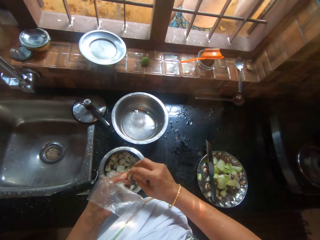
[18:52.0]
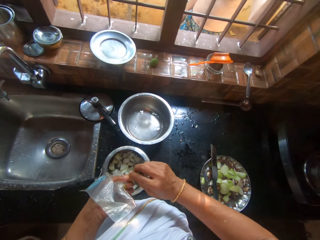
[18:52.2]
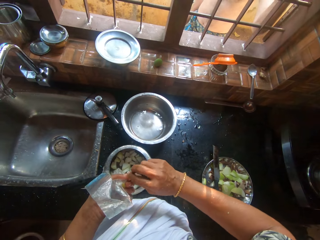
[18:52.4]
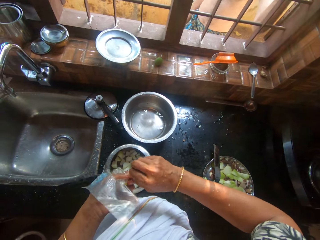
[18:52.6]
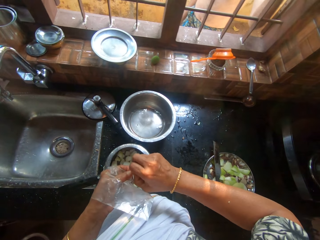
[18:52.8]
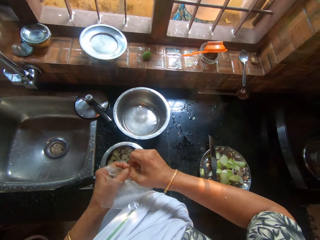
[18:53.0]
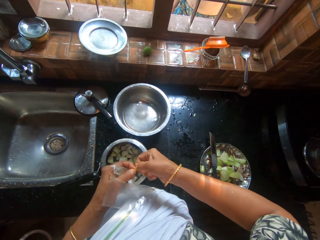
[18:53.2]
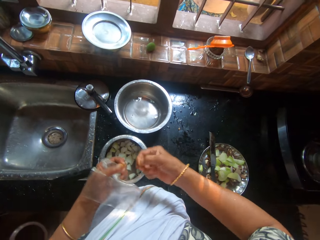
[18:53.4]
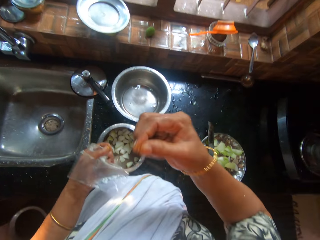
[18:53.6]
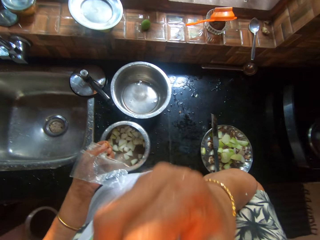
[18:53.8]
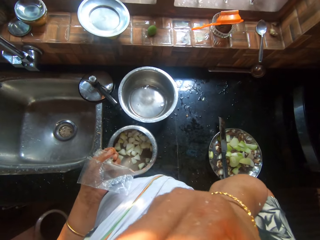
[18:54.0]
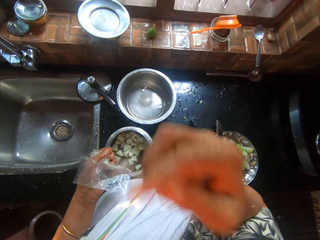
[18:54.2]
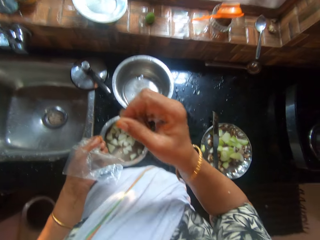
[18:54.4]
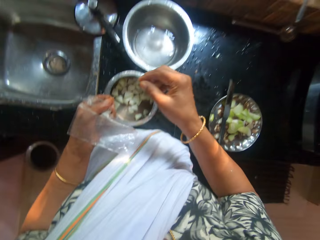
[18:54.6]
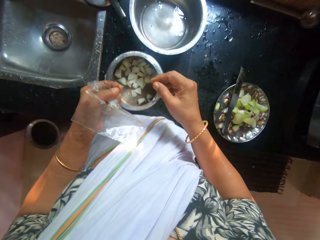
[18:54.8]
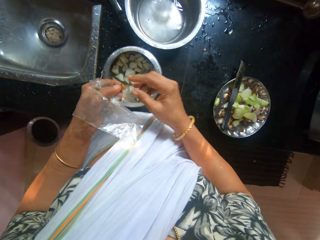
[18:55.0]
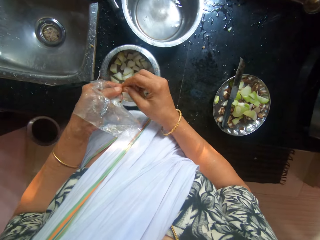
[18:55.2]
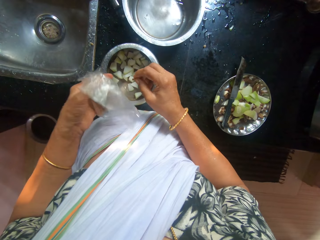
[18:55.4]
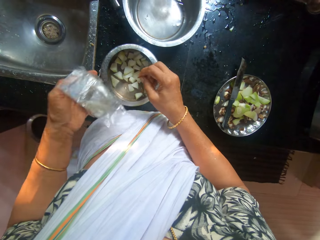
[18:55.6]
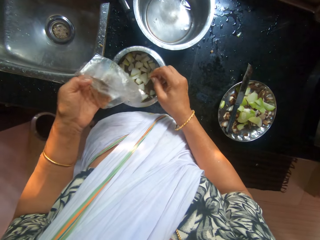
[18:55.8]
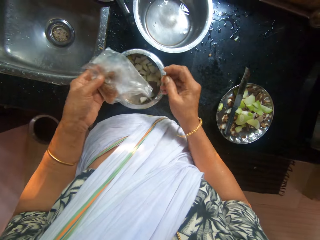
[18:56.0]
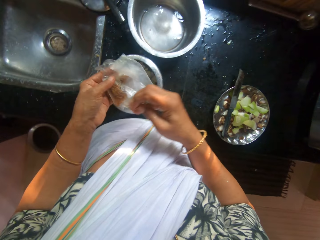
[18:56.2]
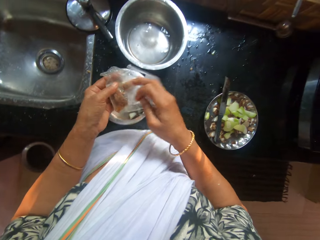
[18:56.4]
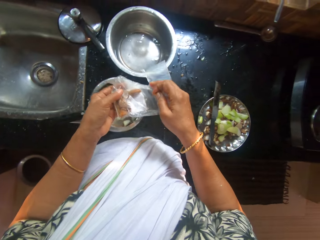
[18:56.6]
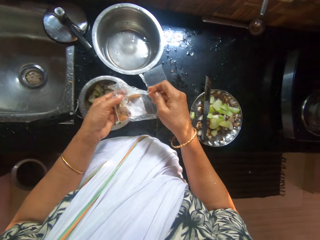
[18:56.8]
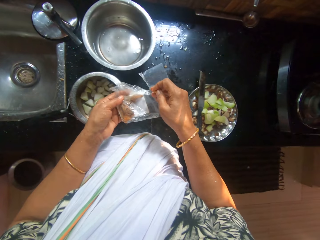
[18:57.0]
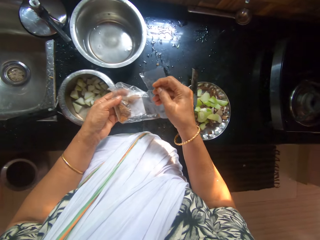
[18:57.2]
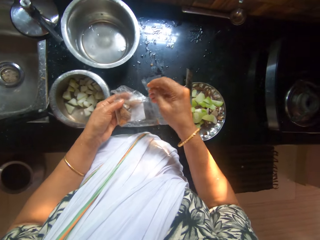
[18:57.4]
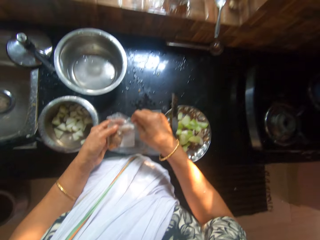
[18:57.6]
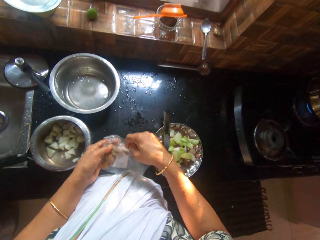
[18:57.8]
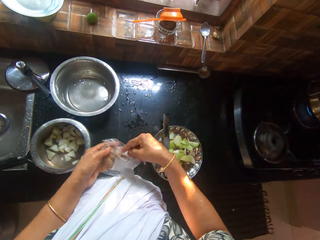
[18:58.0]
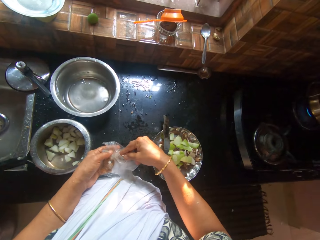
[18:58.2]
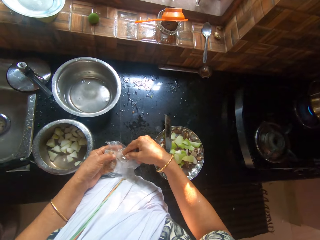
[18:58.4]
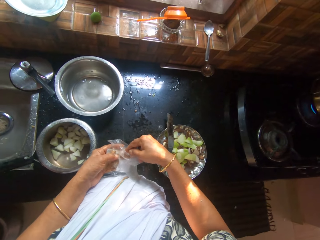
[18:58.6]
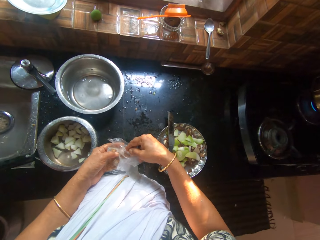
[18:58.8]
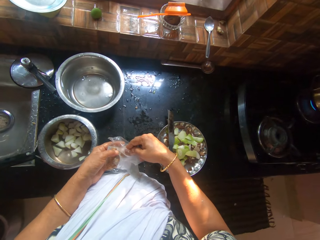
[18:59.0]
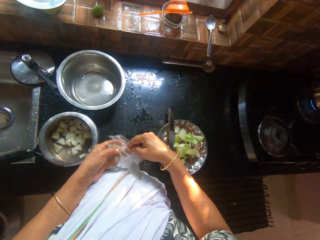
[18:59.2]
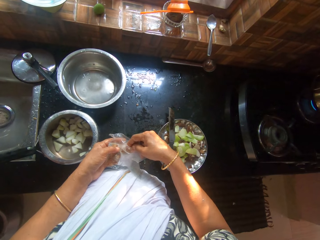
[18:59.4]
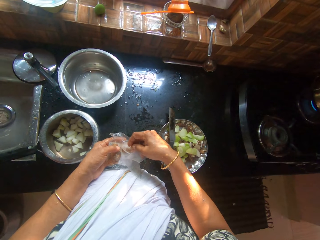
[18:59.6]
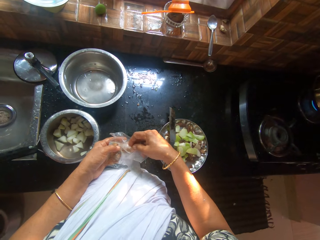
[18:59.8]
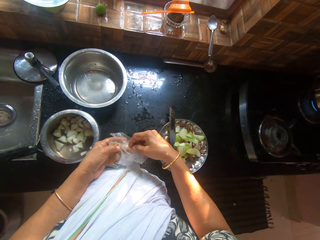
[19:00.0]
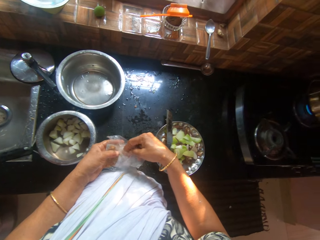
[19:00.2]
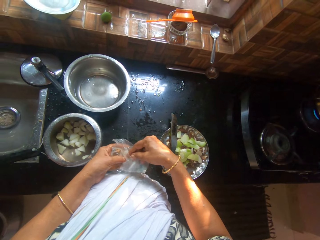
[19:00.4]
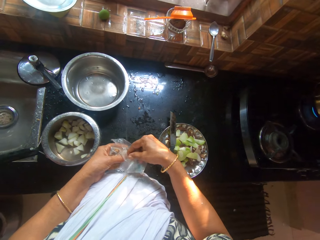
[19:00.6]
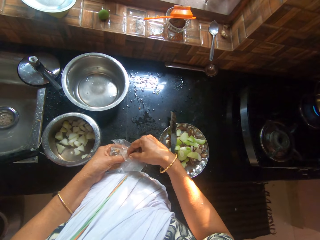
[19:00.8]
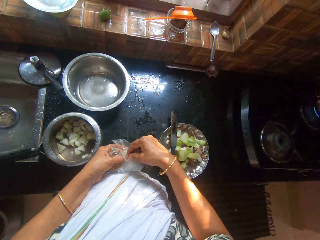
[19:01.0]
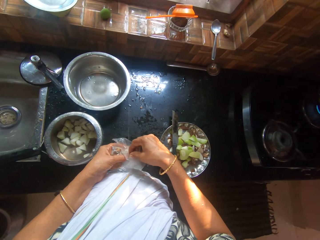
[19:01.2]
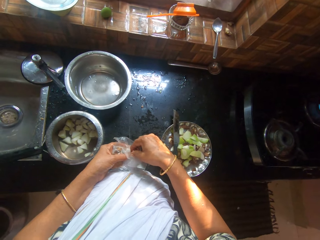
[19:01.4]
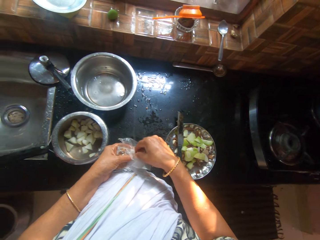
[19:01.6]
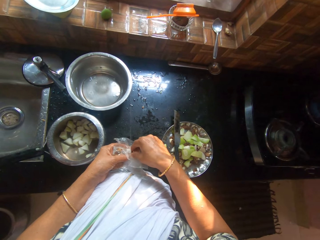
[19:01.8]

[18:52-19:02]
The camera wearer eats the dried meat in her right hand. She passes the dried meat from her left hand to her right hand. She opens the pack in her left hand with her right hand. She puts the dried meat in the pack with her right hand.

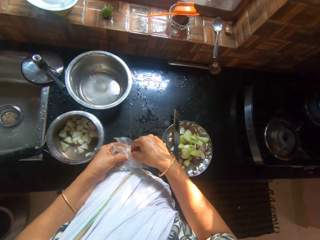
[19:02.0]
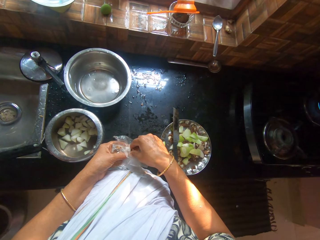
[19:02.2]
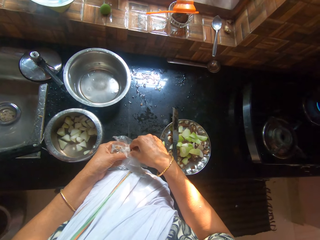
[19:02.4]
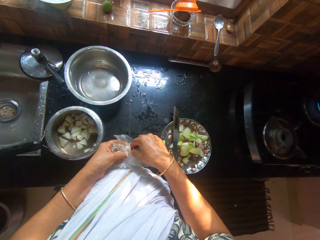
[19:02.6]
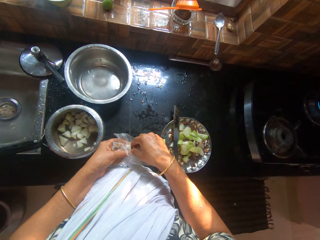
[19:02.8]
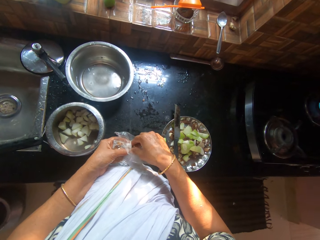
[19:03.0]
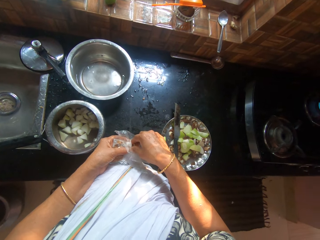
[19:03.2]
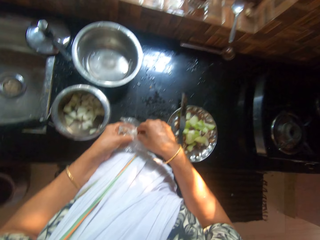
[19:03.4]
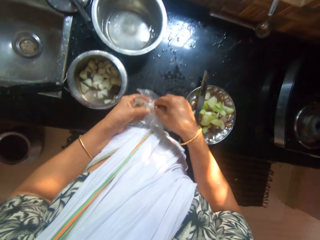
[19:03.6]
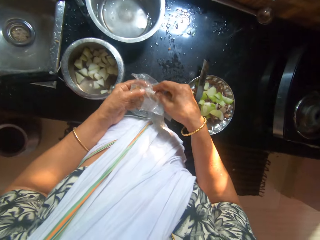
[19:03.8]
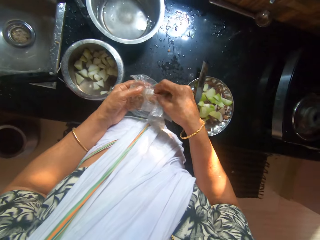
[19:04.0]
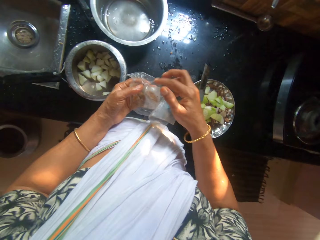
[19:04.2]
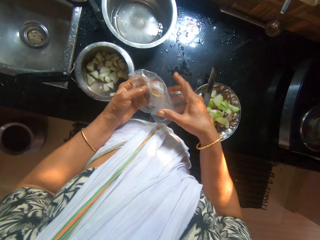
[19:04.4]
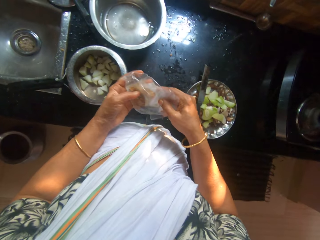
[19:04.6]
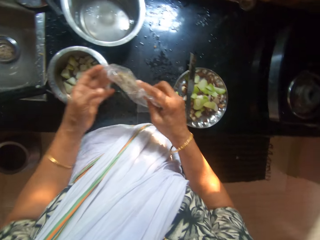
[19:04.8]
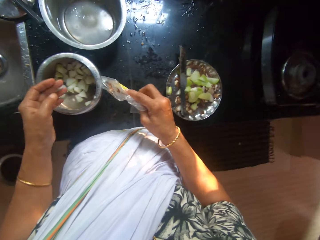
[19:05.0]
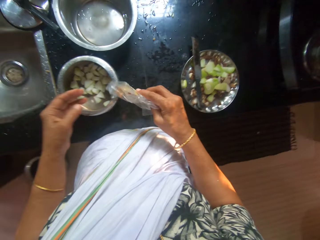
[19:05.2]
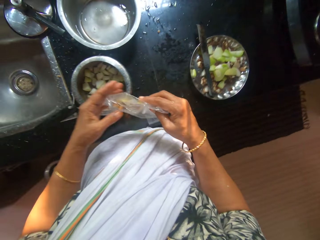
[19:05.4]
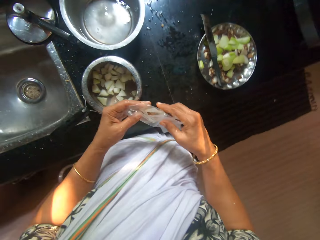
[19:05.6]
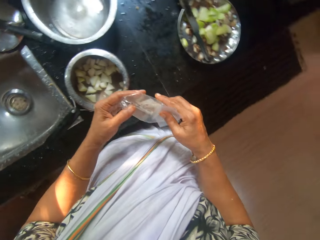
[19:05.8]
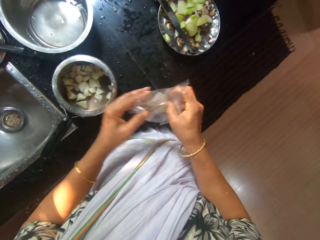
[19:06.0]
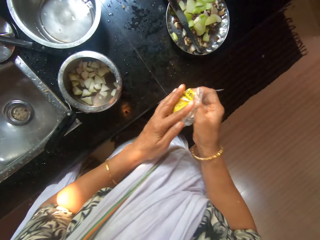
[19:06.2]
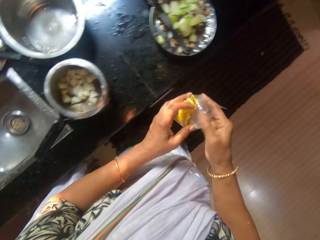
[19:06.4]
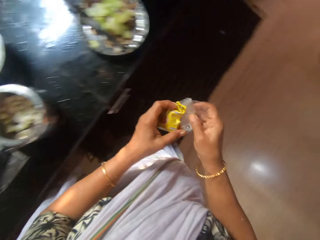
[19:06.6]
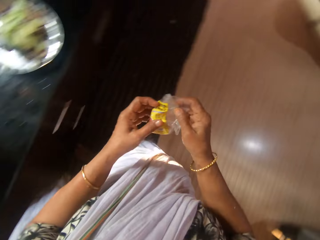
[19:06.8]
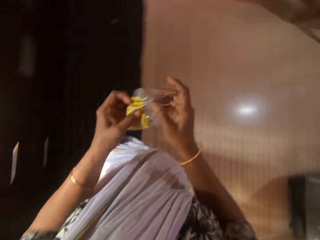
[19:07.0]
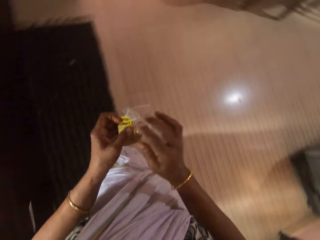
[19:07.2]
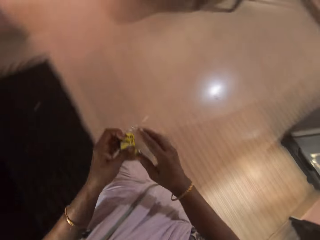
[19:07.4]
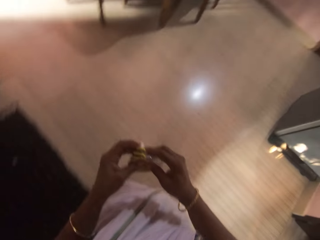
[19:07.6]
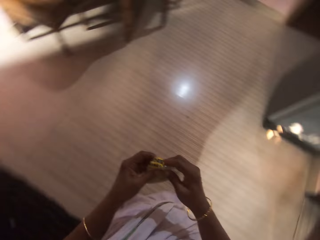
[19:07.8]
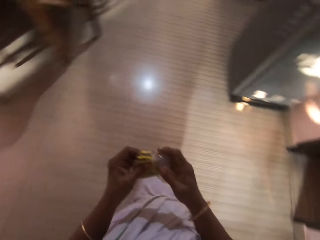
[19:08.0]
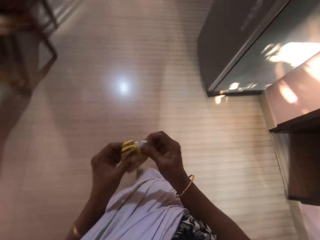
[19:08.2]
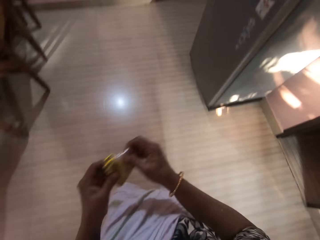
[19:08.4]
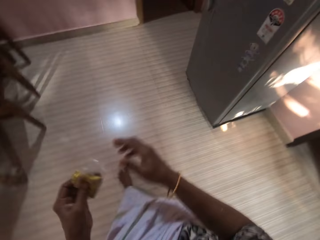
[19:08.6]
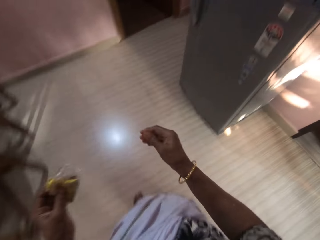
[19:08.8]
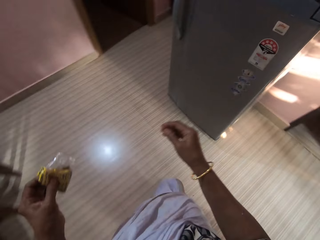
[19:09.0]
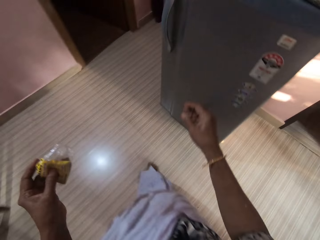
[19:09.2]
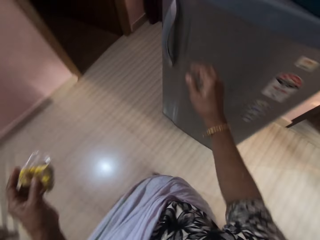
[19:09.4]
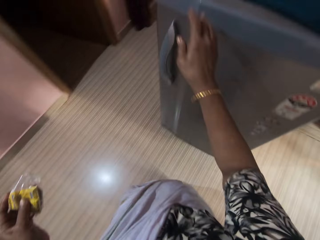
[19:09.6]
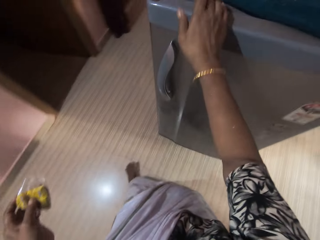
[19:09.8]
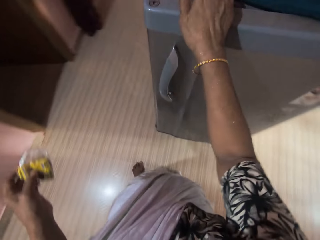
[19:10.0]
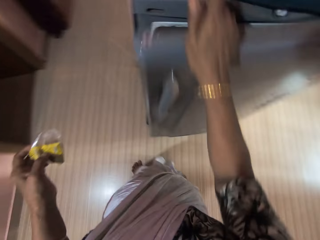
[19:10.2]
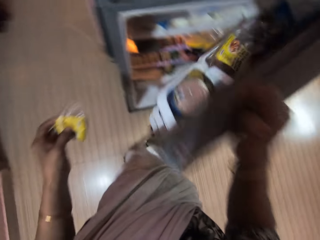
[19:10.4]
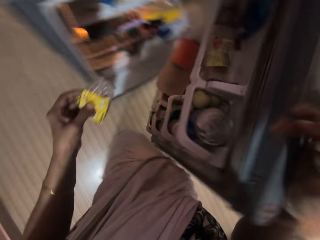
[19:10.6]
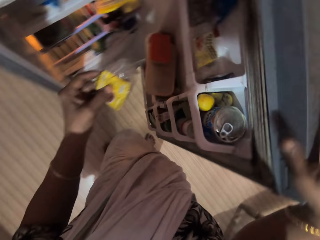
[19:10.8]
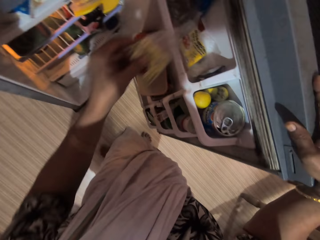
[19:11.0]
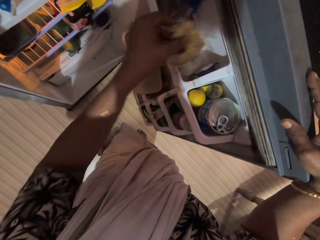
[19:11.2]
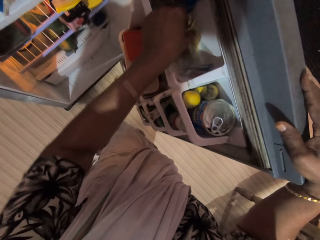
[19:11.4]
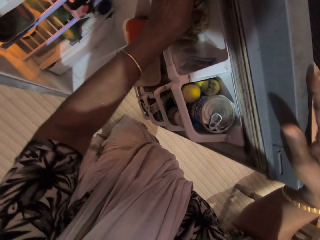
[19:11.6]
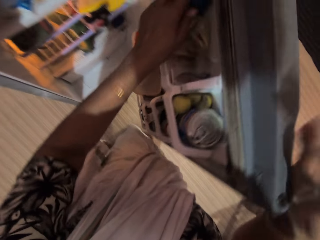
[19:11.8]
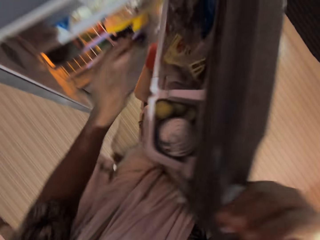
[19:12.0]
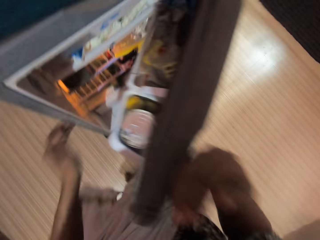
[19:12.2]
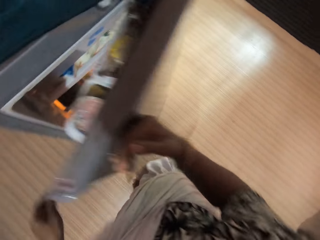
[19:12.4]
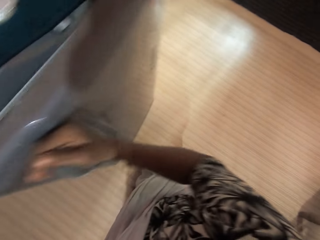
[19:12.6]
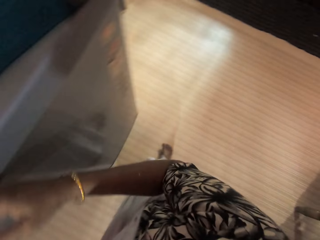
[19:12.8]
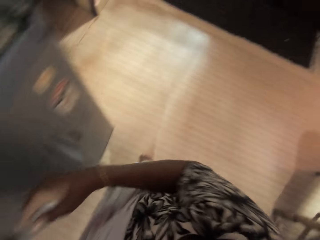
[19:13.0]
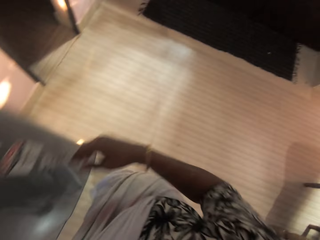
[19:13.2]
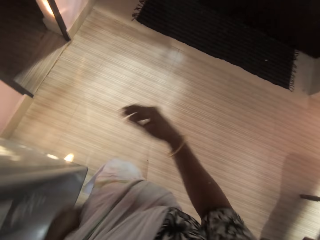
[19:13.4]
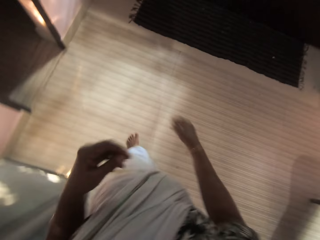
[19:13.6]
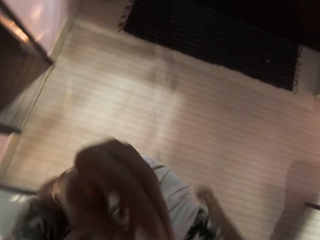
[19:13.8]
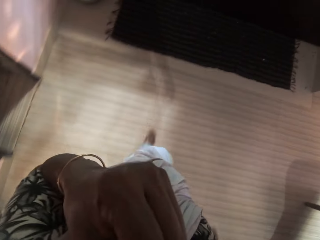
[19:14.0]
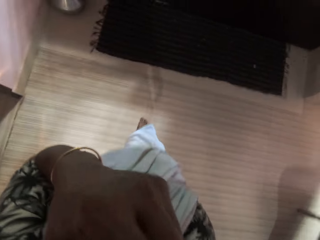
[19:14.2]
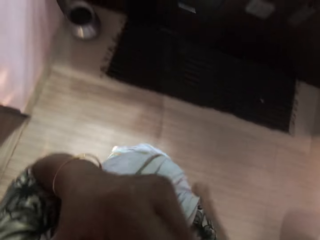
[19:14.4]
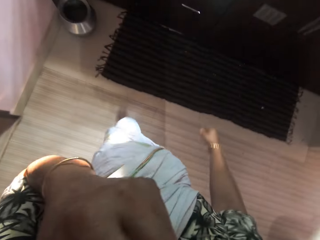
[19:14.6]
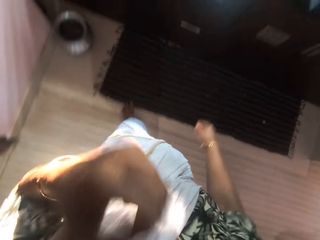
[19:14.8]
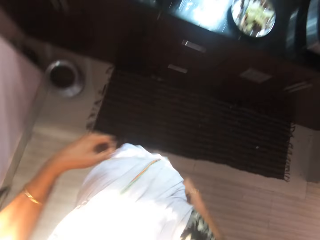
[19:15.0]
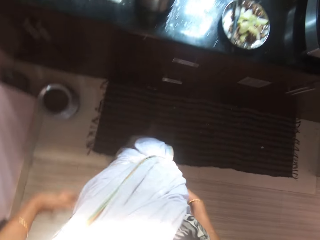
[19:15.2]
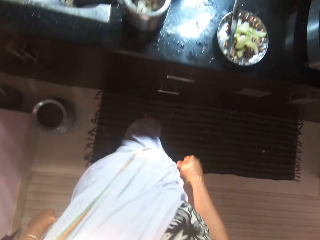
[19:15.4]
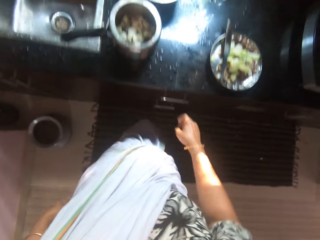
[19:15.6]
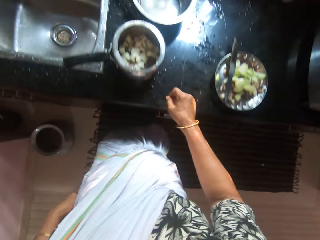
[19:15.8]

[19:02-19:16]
The camera wearer passes the pack from her left hand to her right hand. She wraps the pack of dry mango with both hands. She walks. She opens the fridge with her right hand. She drops the pack in the fridge with her left hand. She closes the fridge with her right hand. She walks.
